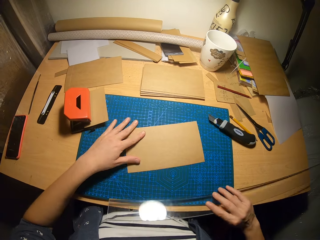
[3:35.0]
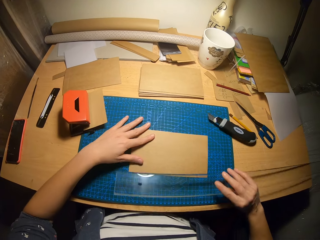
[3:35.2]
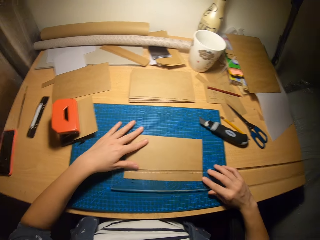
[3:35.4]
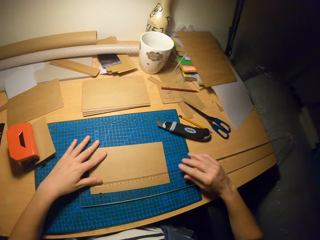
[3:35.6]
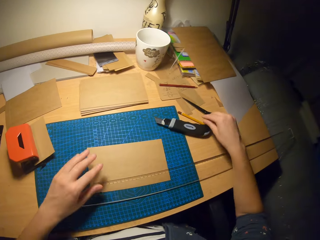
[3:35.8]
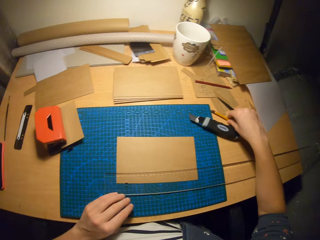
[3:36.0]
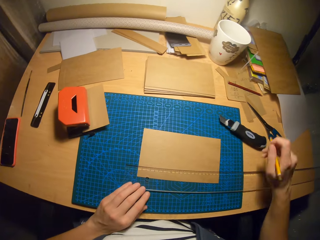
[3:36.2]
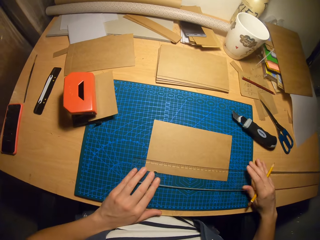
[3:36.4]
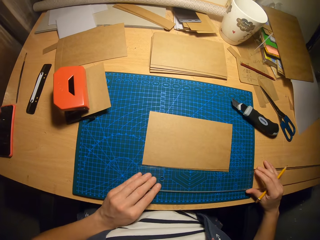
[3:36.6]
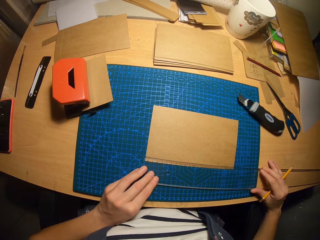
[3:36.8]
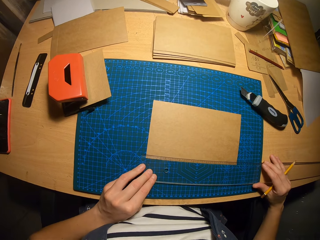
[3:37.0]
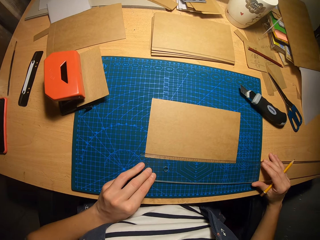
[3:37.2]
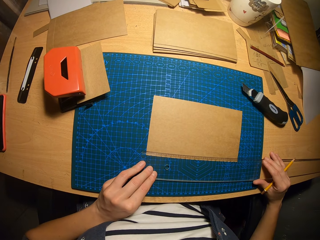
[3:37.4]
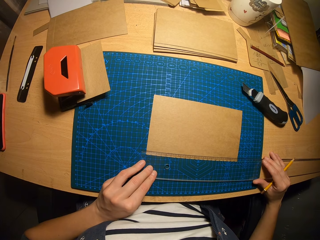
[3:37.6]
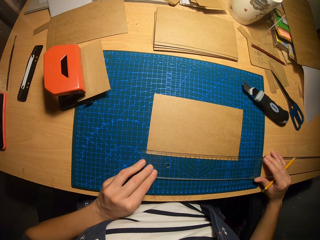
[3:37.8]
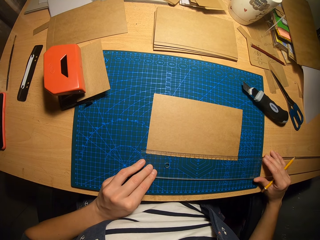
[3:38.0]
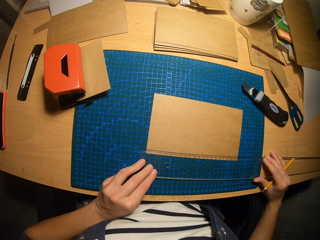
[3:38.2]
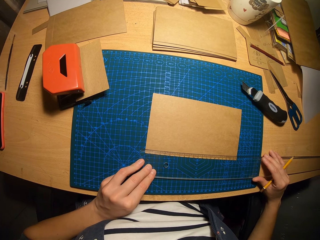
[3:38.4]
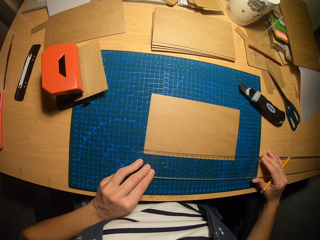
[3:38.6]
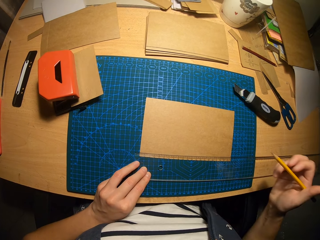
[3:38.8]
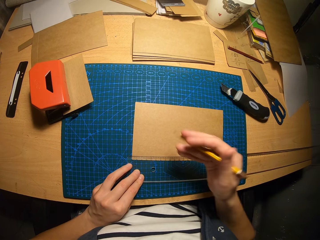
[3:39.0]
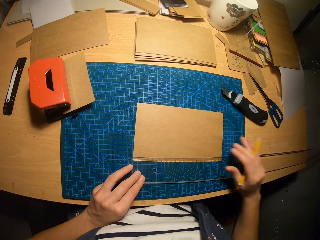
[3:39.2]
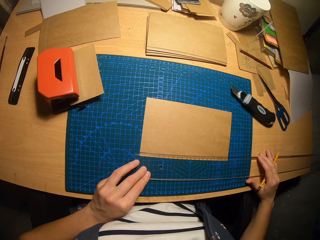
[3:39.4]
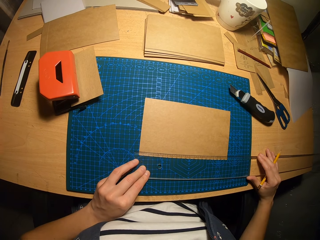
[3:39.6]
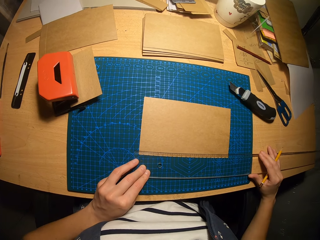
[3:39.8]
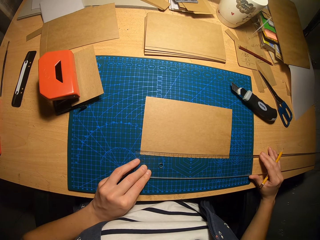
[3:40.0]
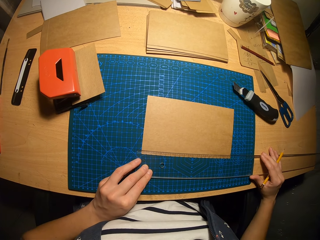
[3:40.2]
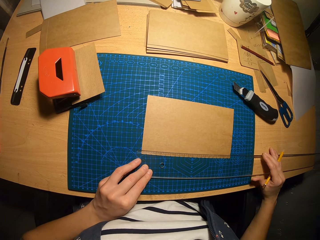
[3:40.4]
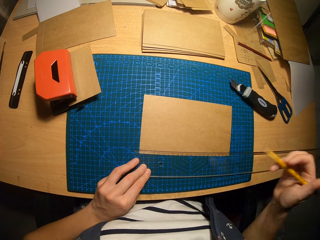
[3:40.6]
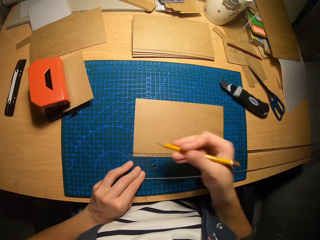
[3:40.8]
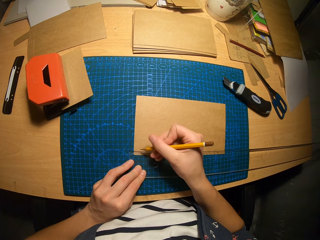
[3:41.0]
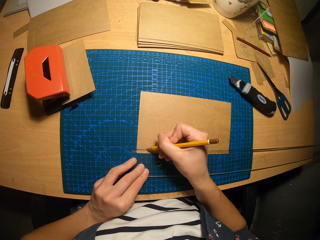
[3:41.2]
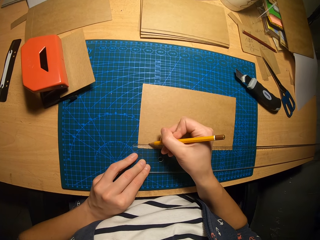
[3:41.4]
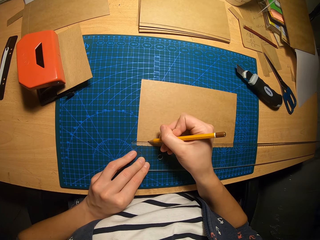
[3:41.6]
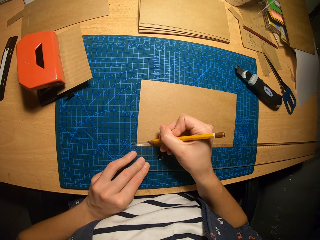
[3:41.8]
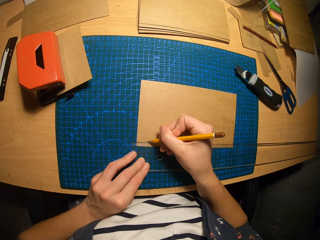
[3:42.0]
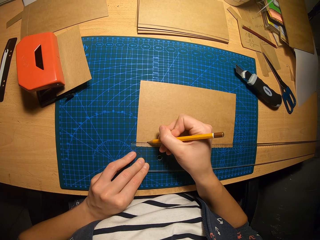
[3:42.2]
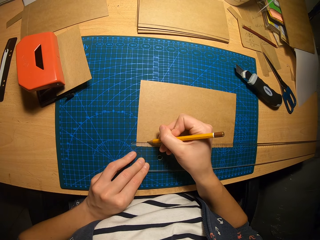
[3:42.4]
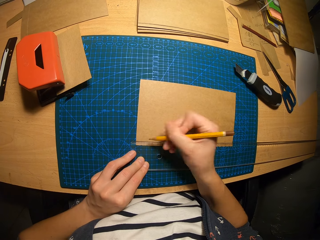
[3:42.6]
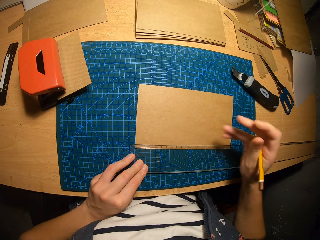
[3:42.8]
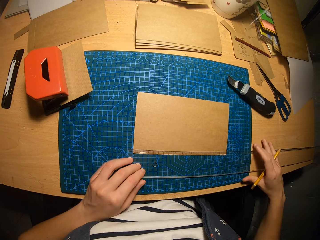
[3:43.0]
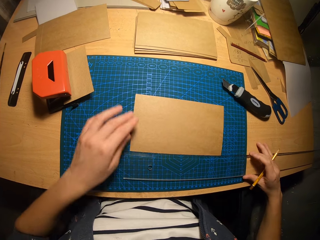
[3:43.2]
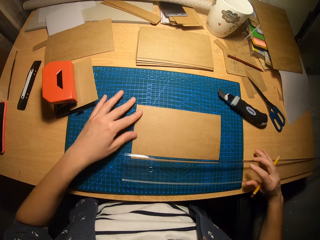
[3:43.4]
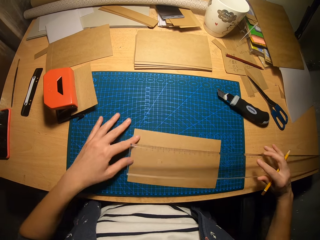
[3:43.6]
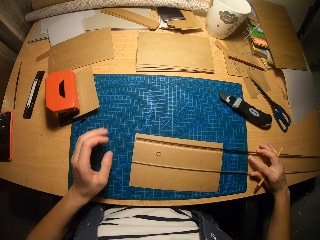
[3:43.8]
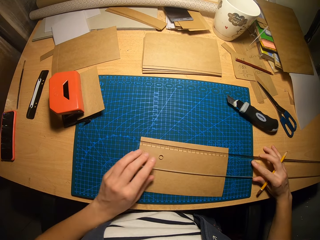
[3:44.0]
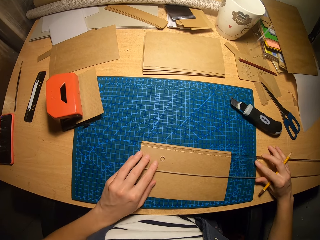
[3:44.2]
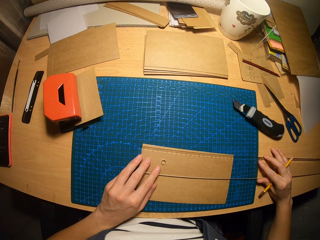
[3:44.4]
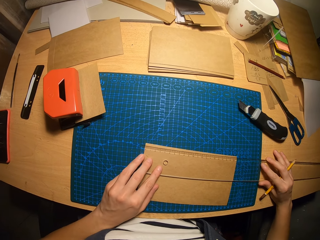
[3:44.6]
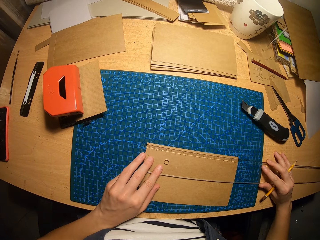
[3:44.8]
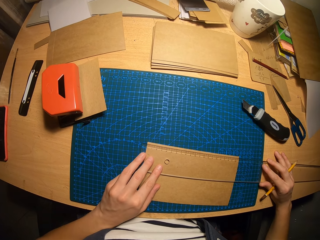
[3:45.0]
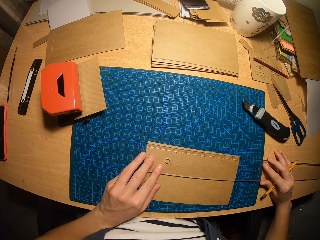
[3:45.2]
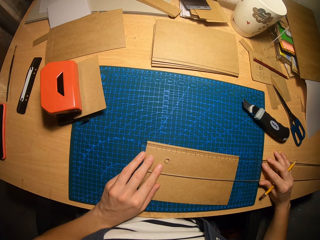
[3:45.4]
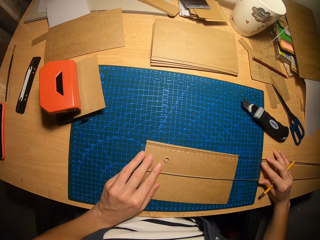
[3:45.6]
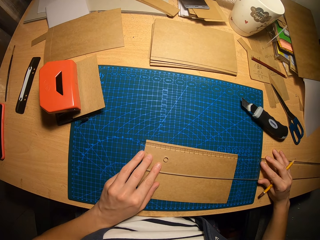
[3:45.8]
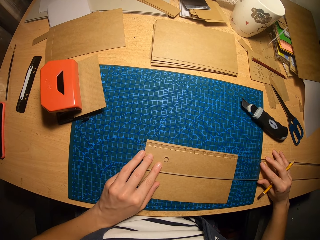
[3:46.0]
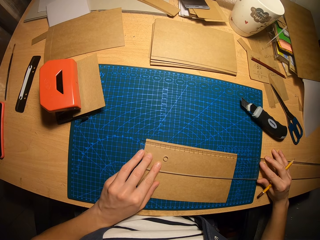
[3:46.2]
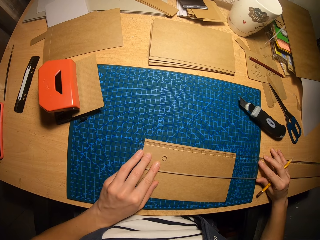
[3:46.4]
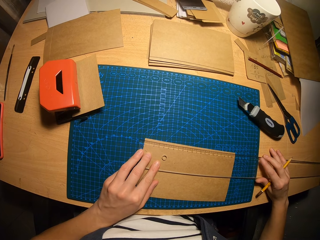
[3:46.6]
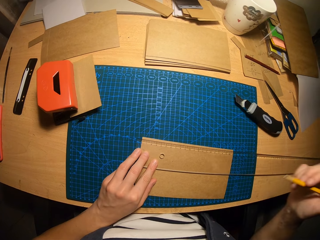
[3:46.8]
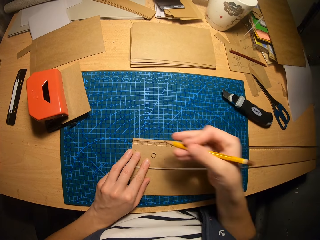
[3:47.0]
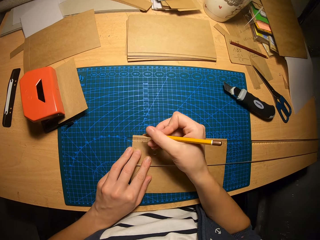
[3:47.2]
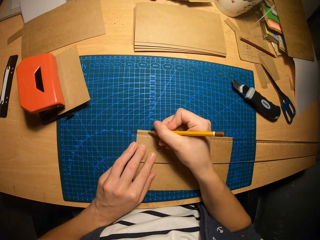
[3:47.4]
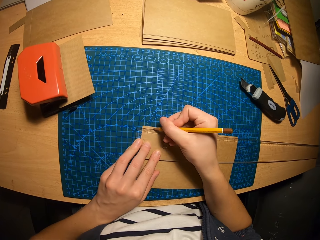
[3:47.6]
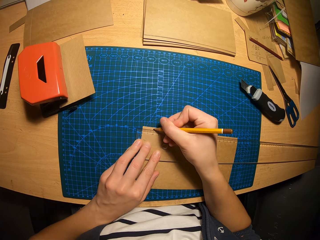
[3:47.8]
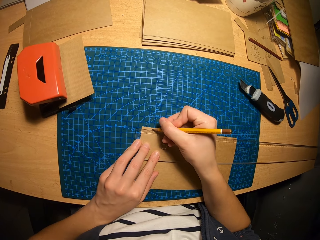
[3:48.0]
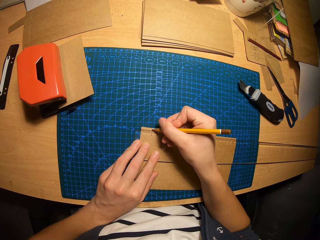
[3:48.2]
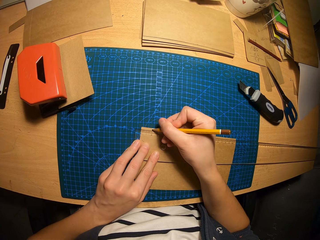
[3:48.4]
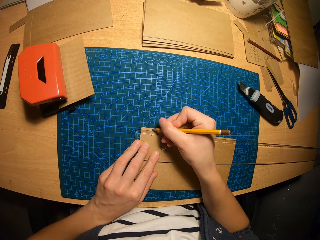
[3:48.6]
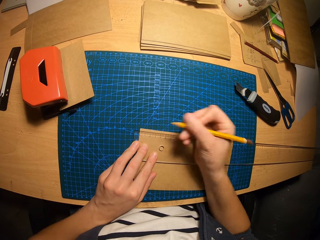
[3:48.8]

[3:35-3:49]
The camera wearer drops the carton paper on the drawing mat on the table with his left hand. He picks up the ruler from the table with his right hand and places the ruler on the carton paper. He picks up the pencil from the table. He adjusts the ruler on the carton paper. He marks a point on the carton paper with the pencil. He adjusts the carton paper and ruler on the table. He marks a point on the carton paper with the pencil.

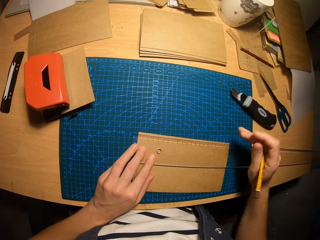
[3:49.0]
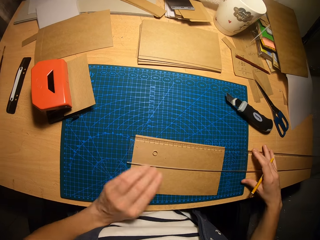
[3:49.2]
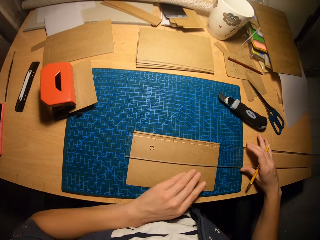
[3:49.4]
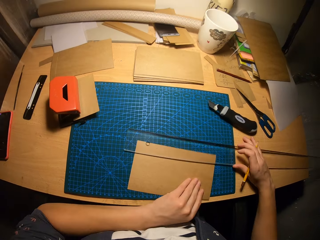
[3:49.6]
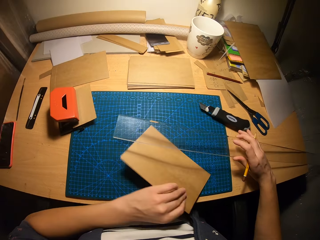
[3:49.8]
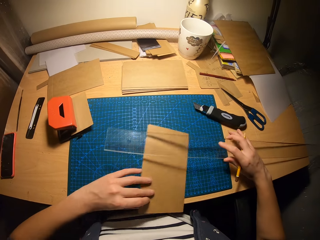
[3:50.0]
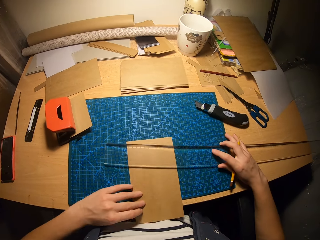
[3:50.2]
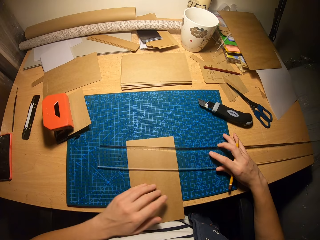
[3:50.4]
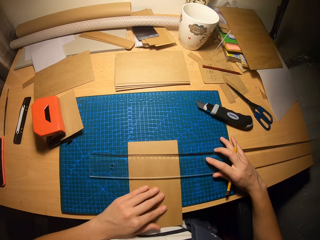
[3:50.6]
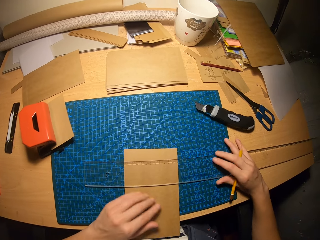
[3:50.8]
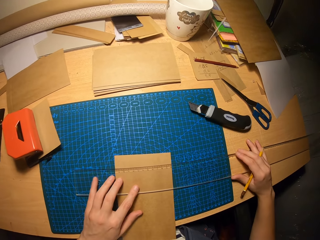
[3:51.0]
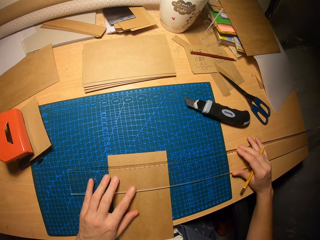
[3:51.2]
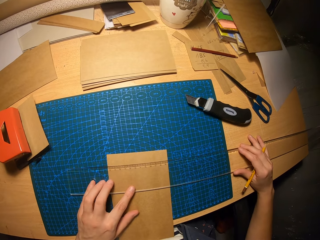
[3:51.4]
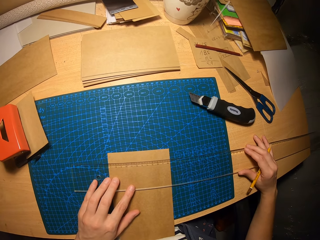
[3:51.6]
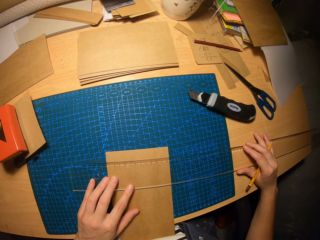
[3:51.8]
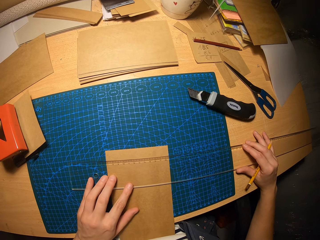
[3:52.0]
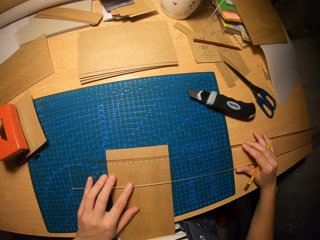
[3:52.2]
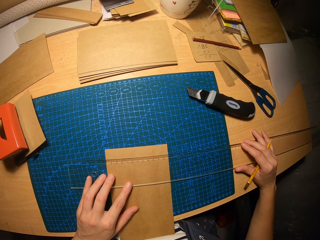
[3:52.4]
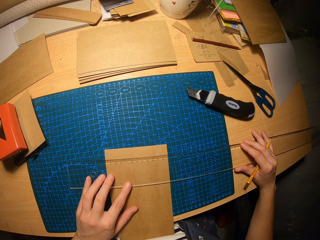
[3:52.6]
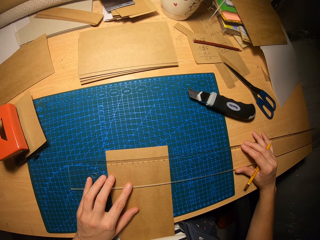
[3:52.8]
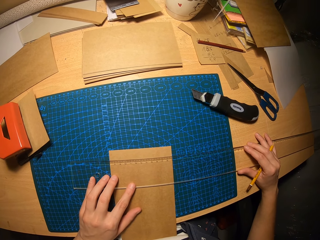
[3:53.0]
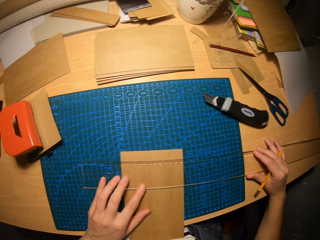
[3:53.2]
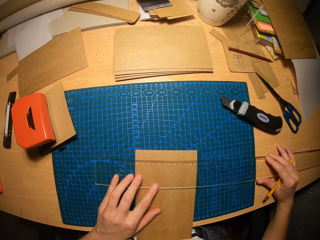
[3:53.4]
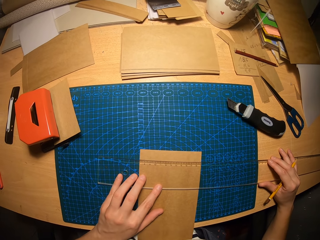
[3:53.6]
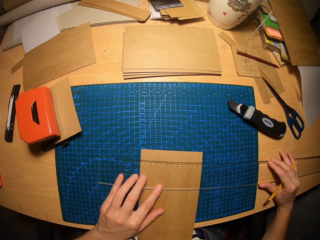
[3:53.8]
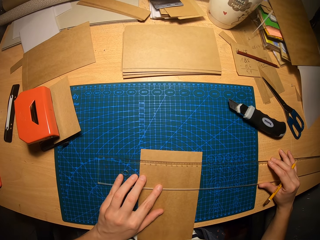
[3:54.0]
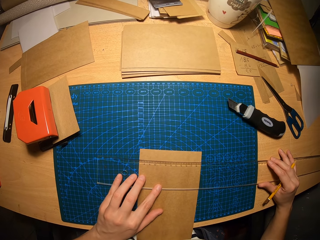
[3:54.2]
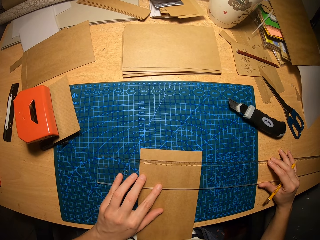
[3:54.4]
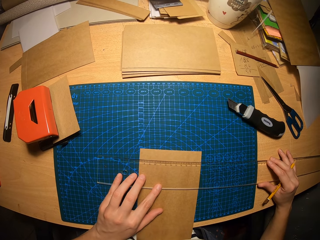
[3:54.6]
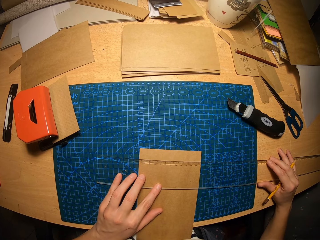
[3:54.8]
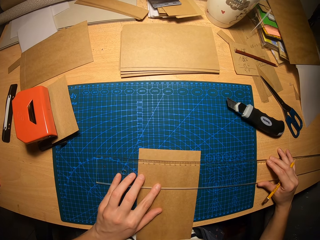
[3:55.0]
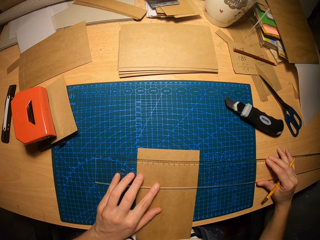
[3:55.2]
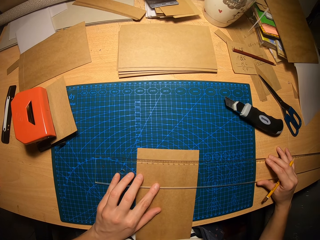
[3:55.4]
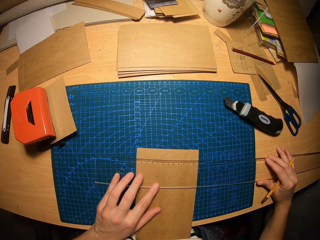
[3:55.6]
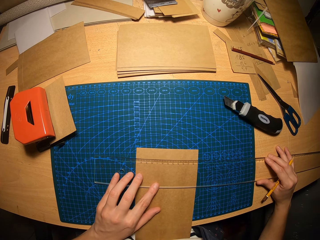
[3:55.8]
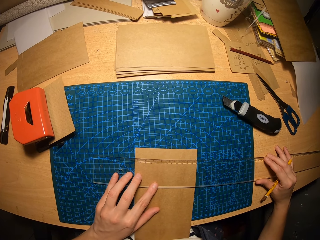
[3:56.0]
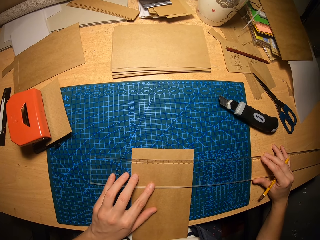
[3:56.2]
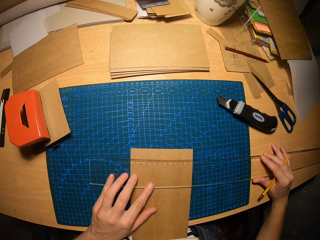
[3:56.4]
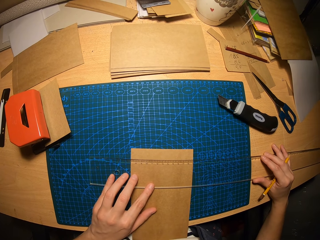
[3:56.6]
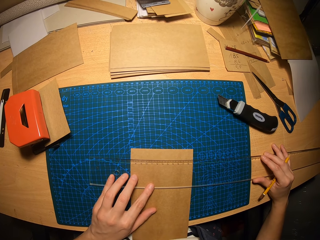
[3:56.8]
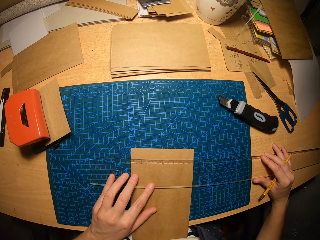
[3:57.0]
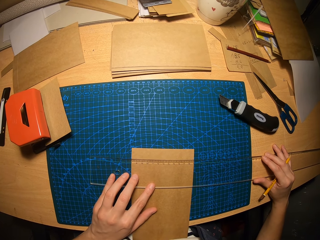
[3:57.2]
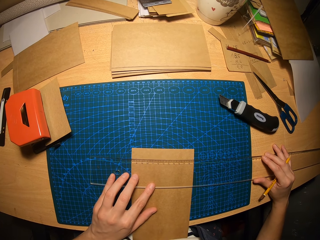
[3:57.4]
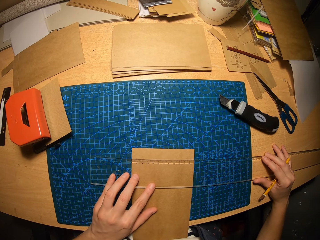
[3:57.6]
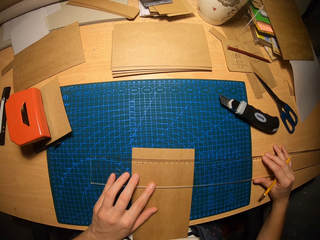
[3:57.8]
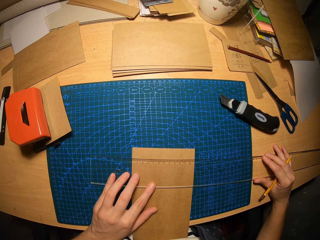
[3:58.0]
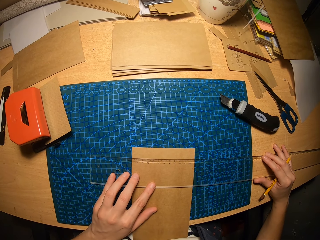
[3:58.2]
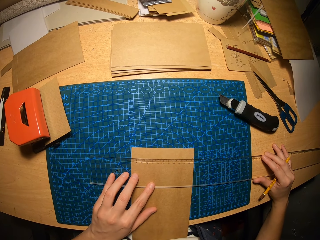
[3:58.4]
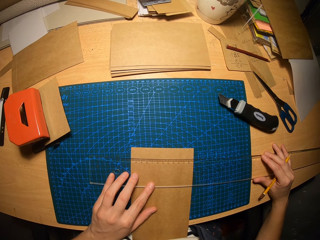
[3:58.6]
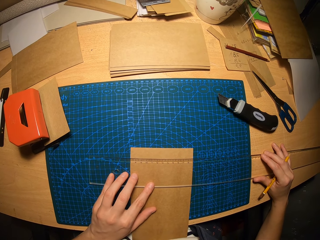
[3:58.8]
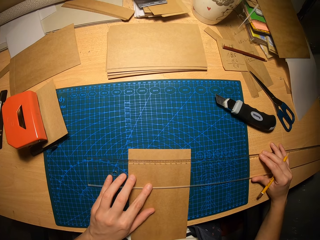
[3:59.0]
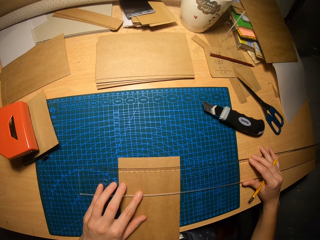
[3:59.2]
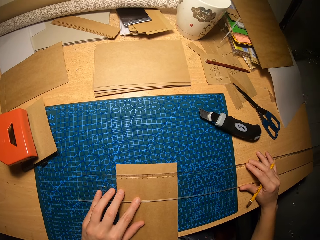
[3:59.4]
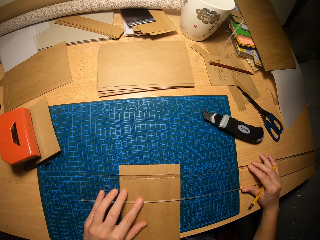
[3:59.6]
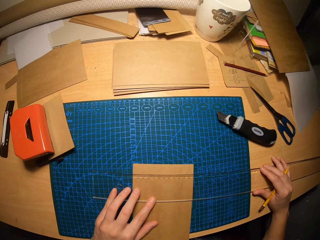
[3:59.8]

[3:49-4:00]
The camera wearer turns the carton paper vertically on the table with his left hand. He picks up the ruler from the carton paper with his right hand. He places the ruler on the carton paper. He adjusts the position of the ruler on the paper.
